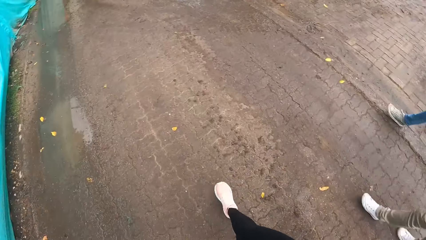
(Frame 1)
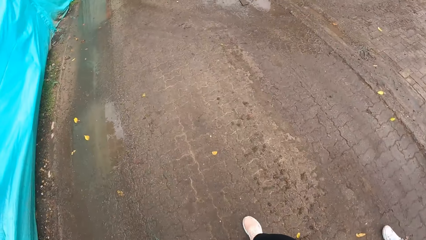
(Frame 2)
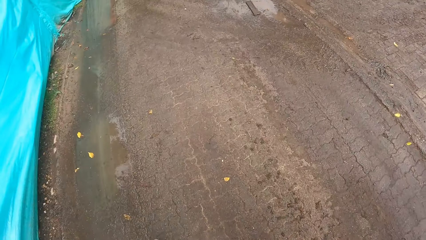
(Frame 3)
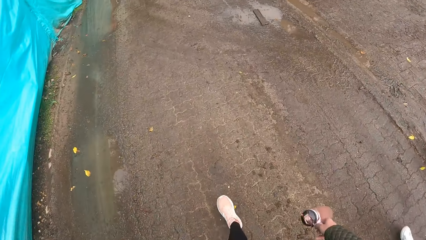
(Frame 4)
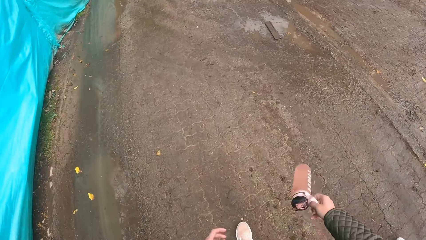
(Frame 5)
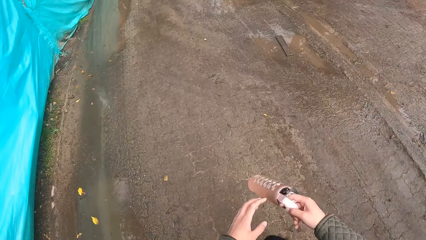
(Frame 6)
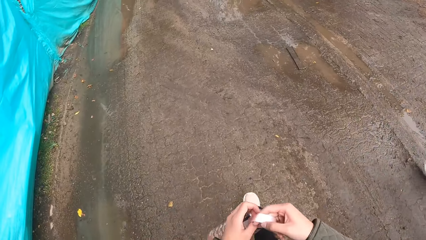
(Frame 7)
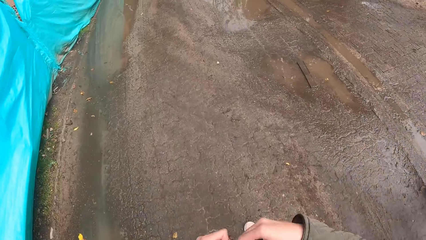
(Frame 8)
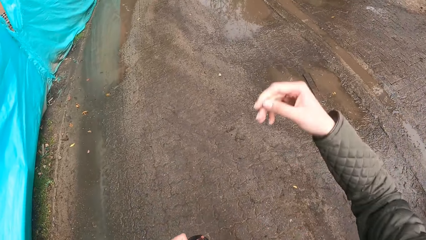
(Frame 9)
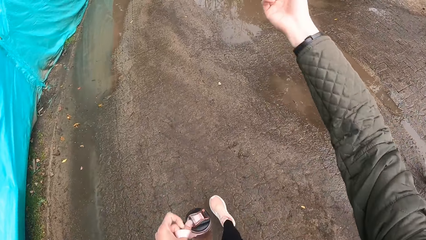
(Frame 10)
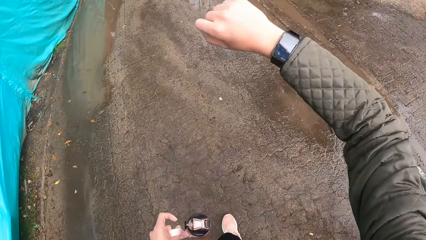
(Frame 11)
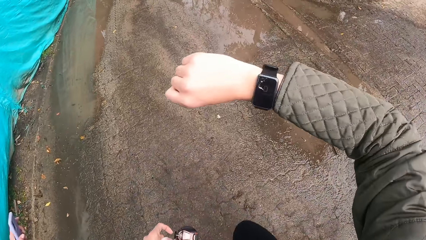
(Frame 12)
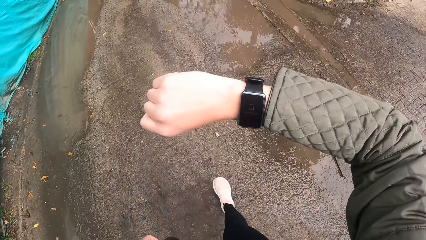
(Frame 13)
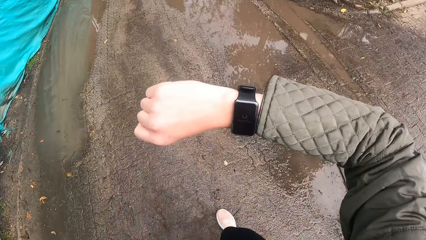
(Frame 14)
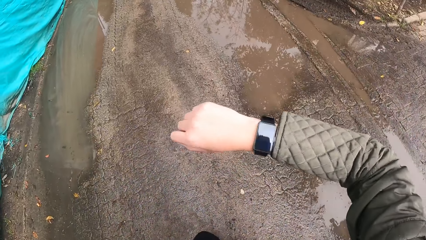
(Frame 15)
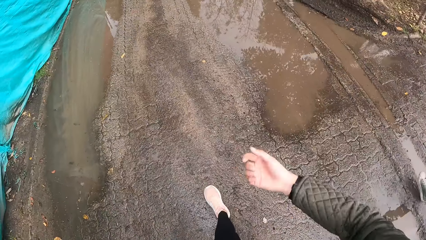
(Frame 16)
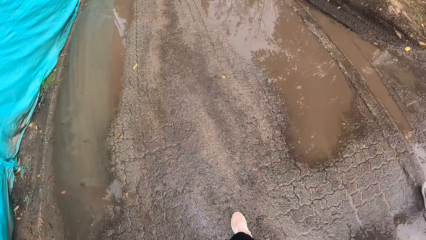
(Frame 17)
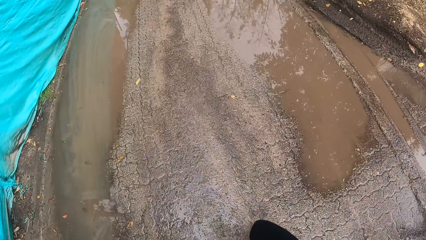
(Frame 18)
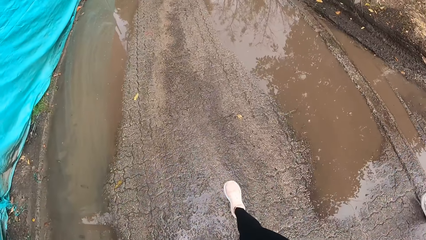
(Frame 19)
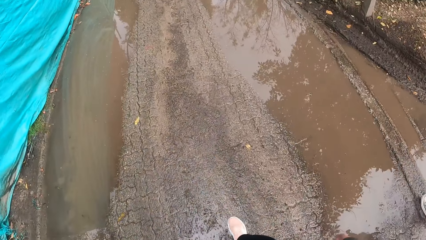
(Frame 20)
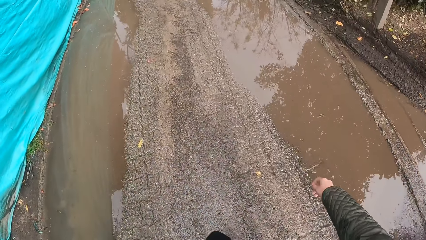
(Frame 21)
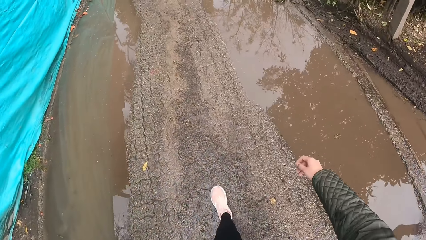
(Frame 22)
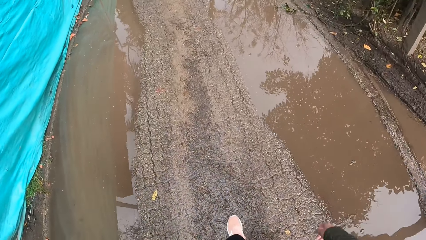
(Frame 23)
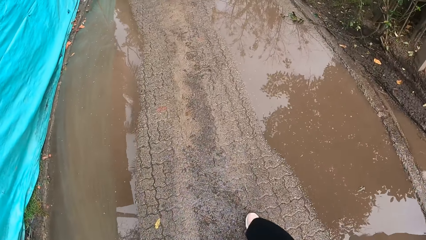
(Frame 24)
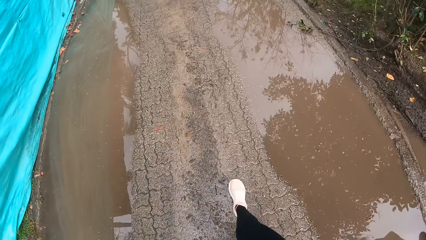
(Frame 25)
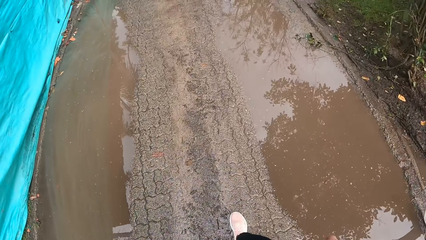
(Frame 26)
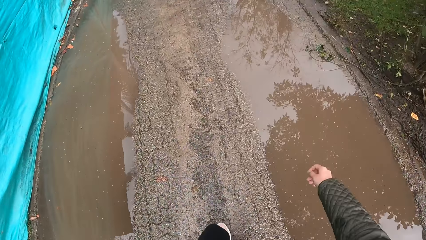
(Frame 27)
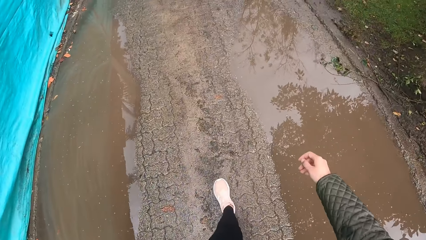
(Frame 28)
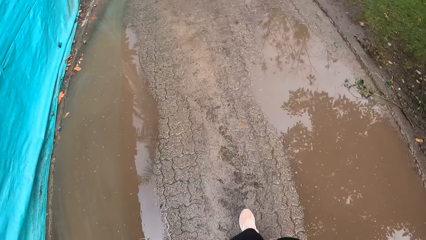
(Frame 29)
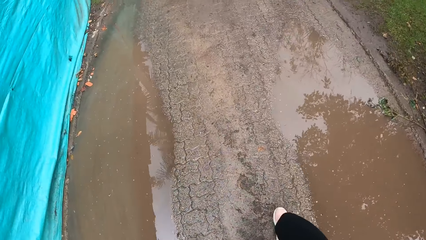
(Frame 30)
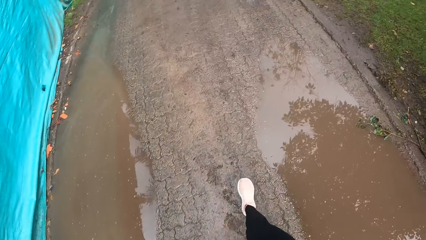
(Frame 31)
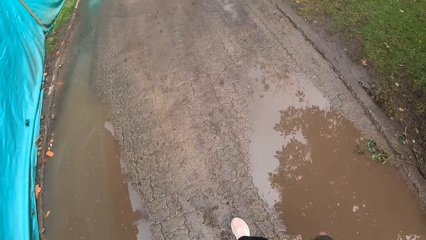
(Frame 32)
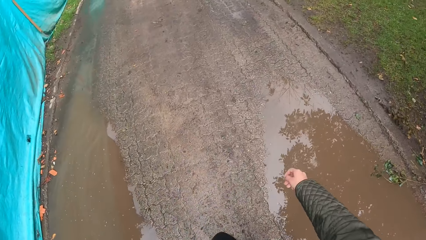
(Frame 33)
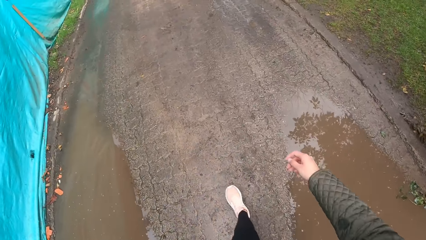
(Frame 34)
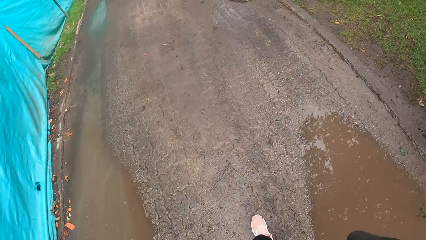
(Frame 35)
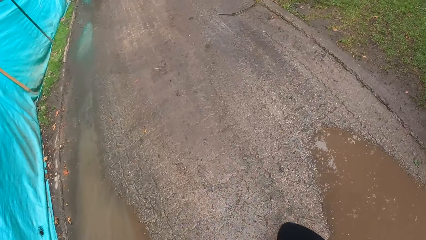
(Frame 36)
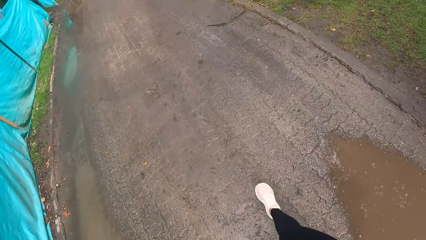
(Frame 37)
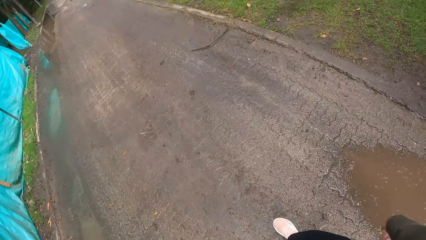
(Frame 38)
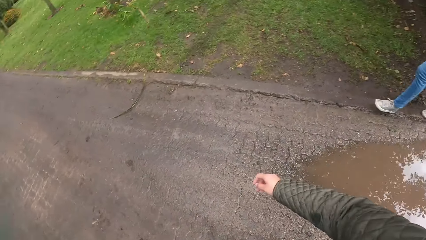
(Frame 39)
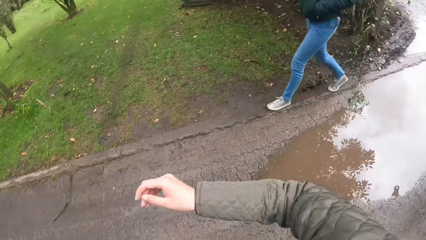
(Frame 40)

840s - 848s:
The camera wearer holds a water bottle with her left hand. She checks the time on a wristwatch on her right wrist.

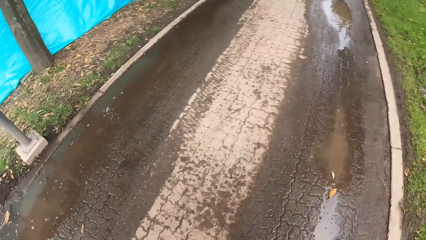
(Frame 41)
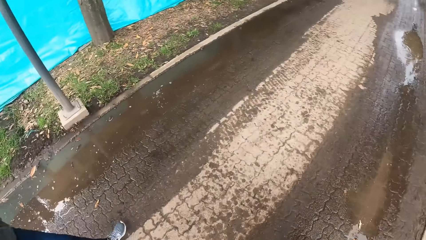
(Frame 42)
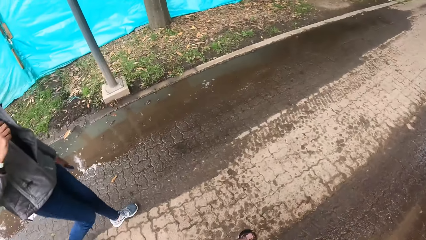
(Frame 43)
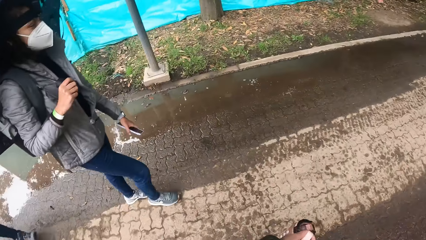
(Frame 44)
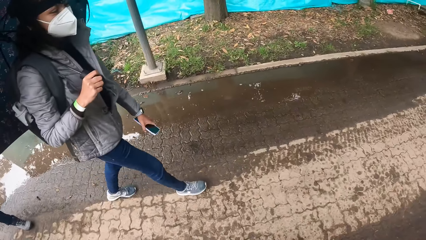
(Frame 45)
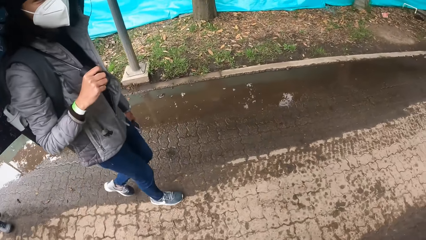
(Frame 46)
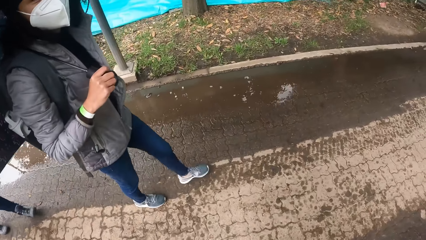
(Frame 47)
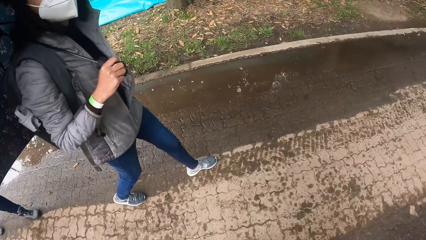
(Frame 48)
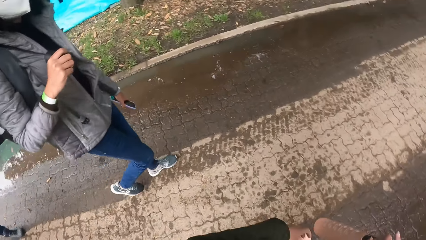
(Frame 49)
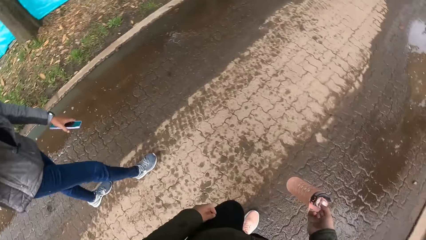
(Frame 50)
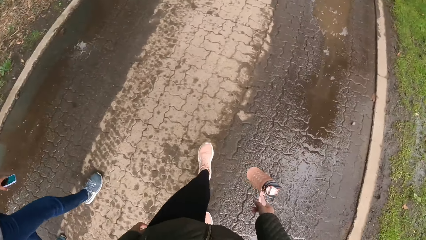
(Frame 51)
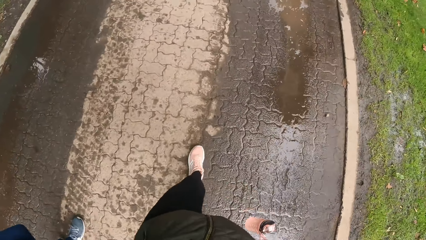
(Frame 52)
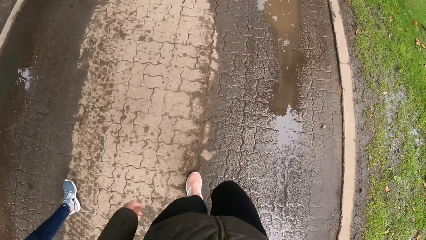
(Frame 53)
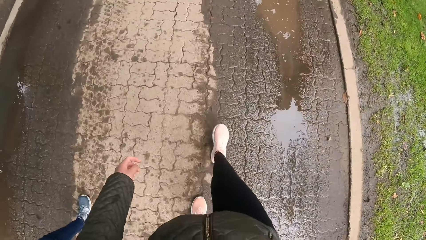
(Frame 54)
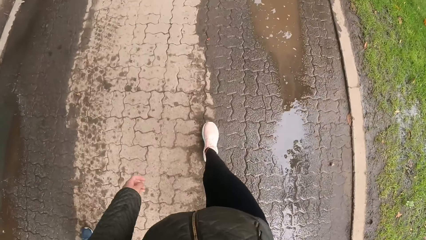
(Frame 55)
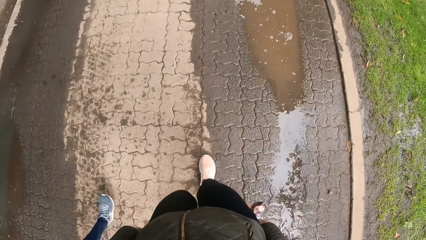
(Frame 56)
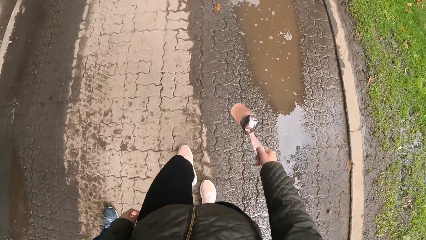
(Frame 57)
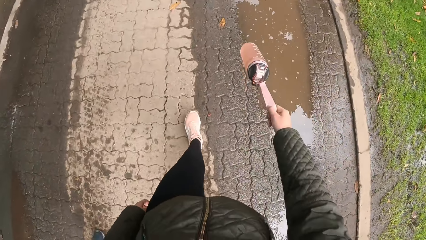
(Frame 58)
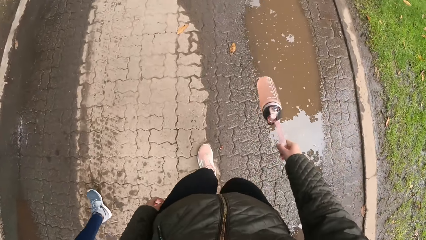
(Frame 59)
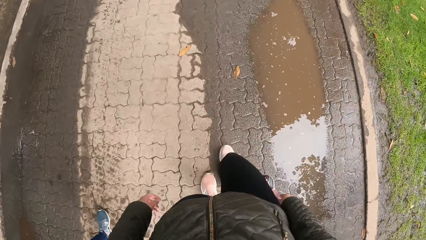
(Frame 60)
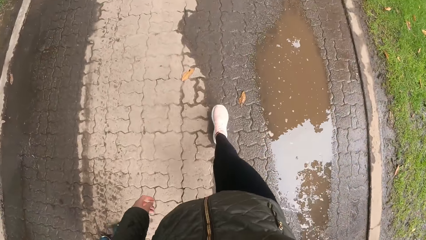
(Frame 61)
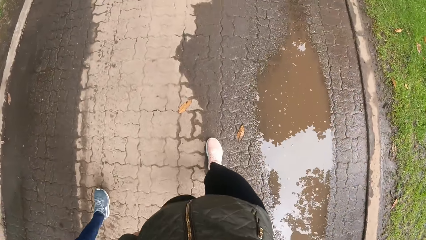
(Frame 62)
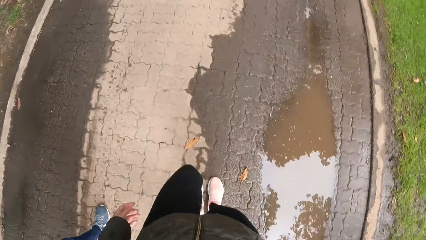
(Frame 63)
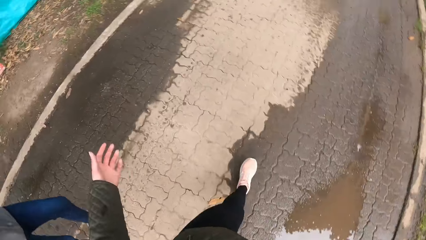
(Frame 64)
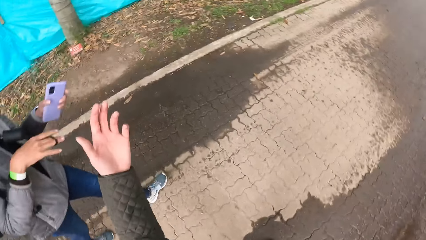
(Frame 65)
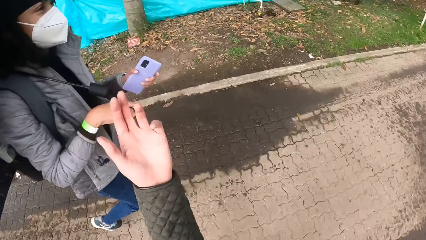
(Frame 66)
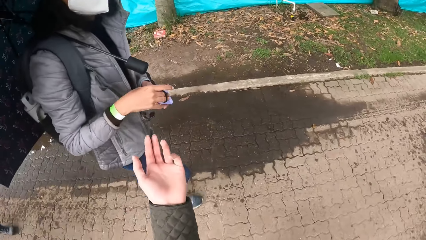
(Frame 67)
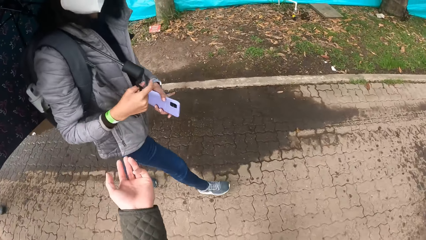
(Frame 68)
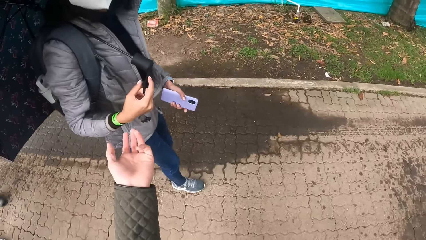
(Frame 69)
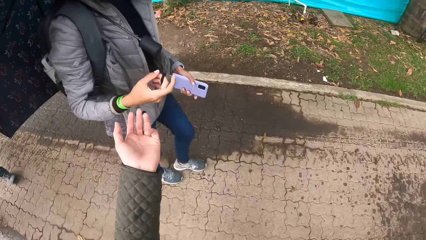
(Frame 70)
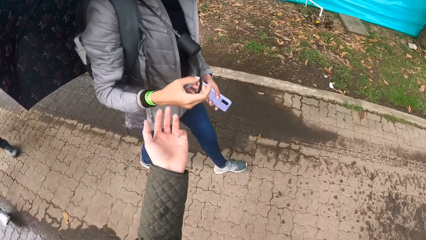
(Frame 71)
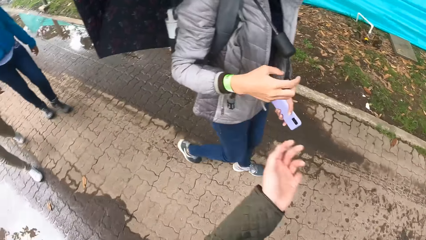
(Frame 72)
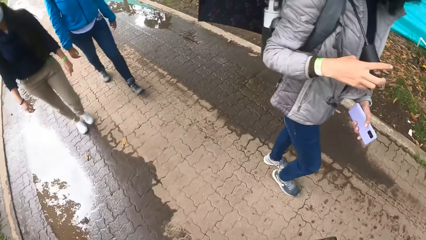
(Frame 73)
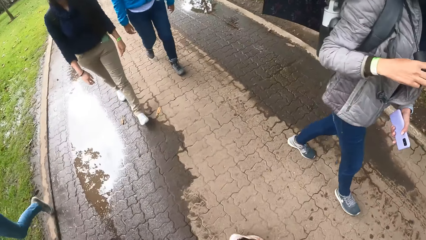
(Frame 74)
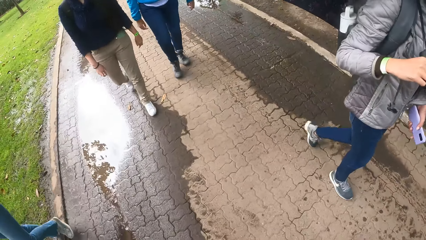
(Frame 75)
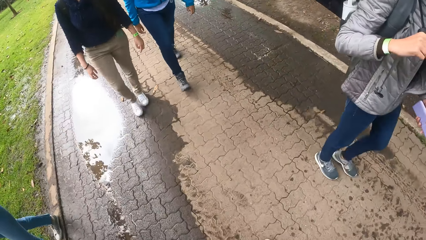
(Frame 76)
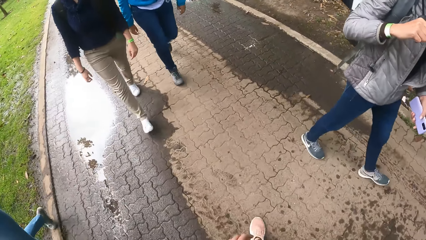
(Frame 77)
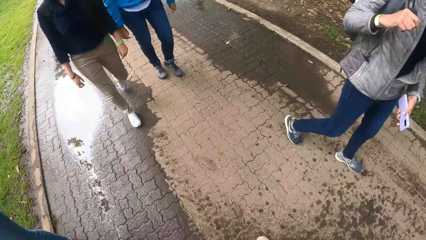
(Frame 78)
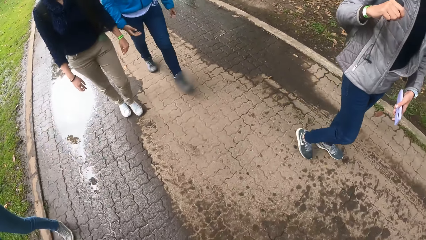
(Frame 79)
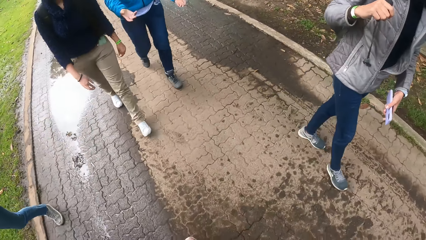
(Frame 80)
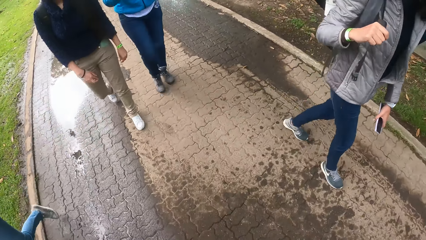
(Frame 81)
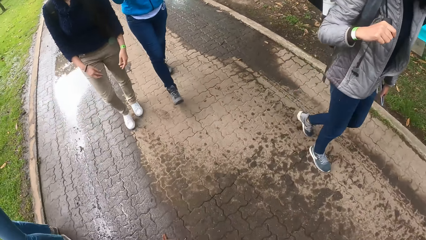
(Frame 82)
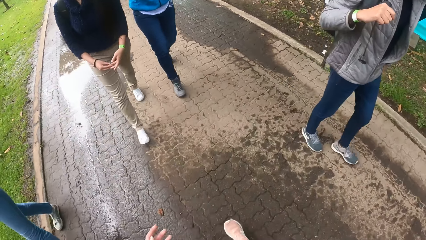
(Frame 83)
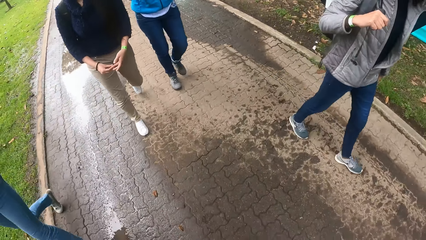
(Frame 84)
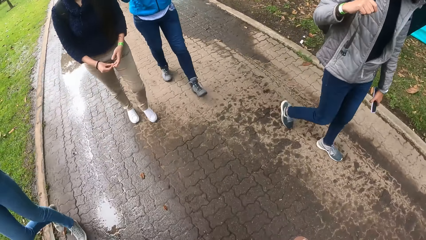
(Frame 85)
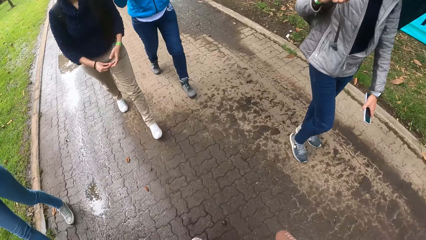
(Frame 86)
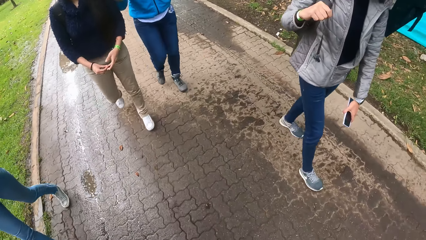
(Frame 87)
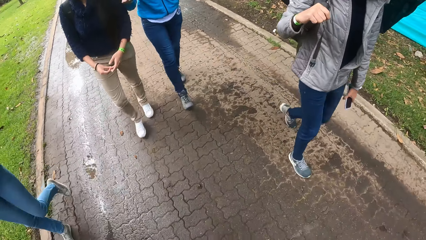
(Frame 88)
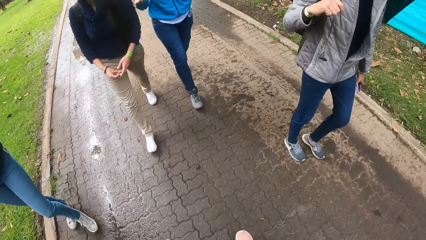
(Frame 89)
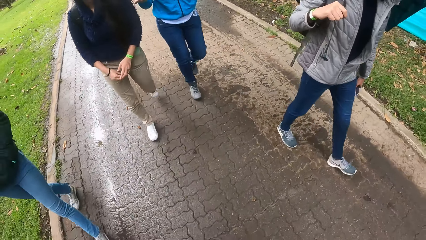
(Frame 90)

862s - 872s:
The camera wearer holds the water bottle with her right hand. They lift their hand up.
